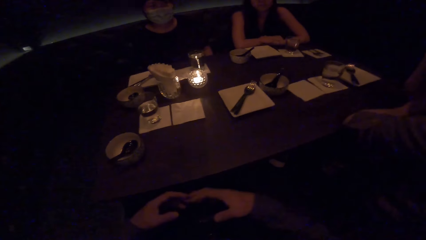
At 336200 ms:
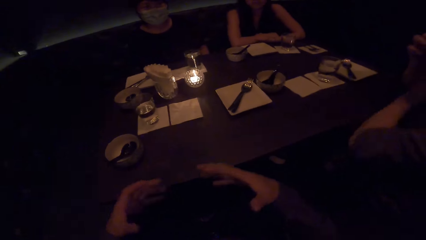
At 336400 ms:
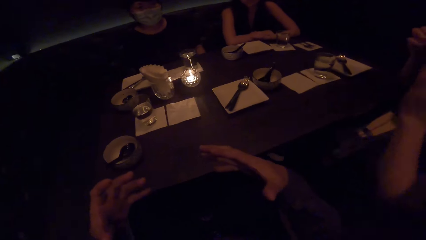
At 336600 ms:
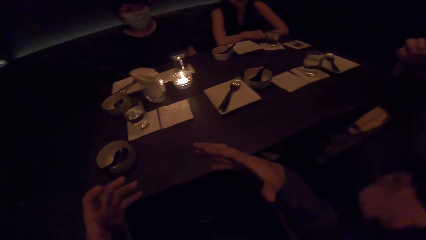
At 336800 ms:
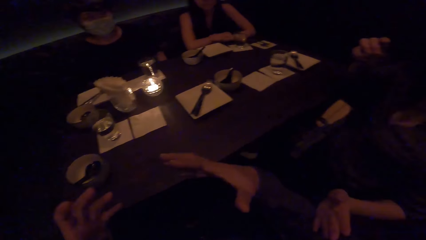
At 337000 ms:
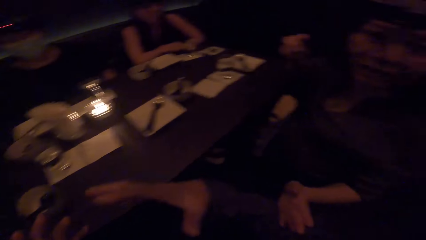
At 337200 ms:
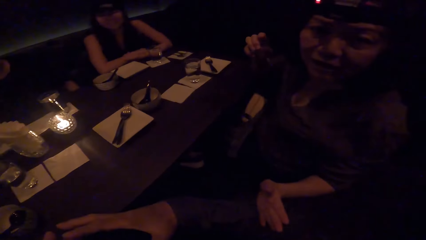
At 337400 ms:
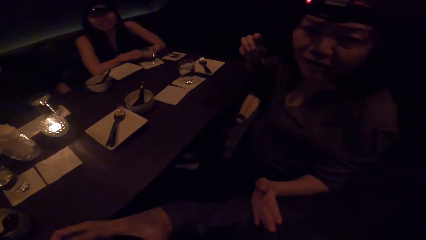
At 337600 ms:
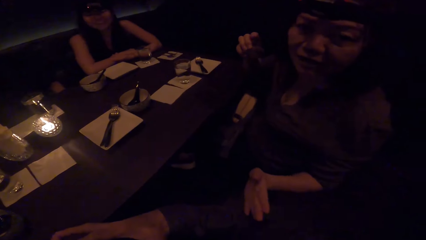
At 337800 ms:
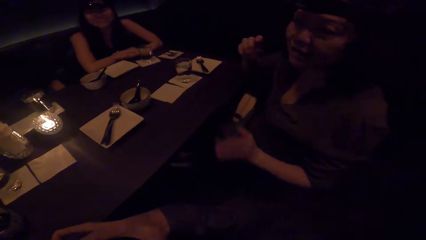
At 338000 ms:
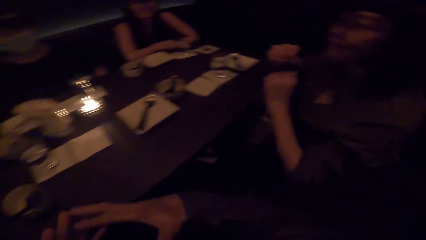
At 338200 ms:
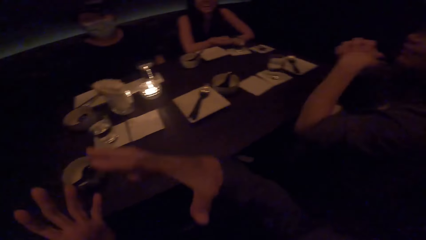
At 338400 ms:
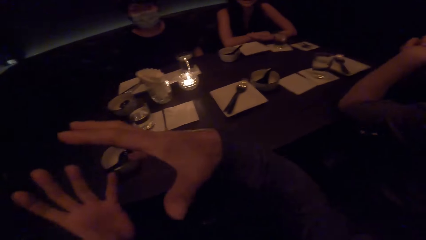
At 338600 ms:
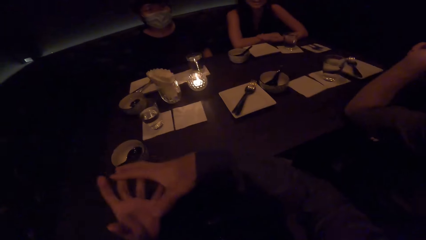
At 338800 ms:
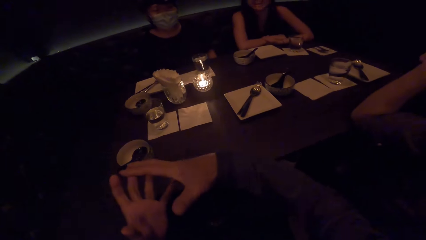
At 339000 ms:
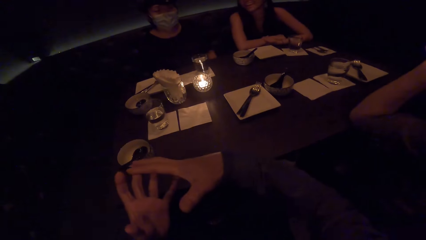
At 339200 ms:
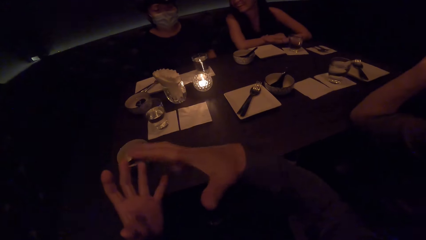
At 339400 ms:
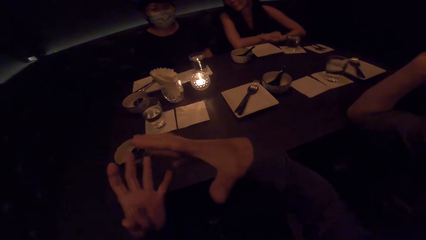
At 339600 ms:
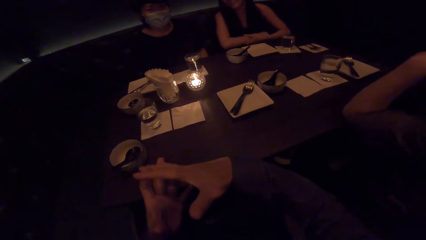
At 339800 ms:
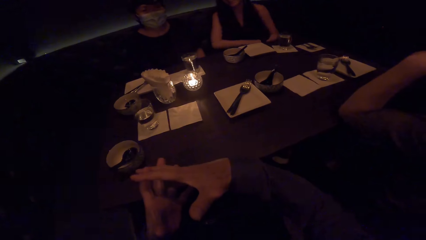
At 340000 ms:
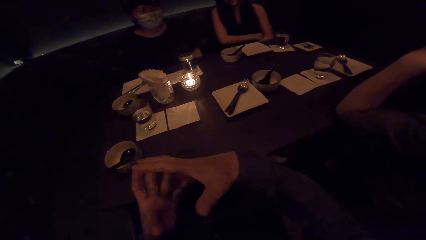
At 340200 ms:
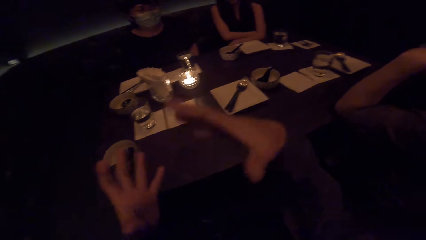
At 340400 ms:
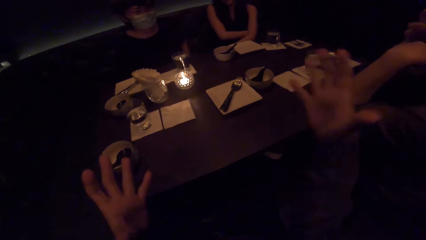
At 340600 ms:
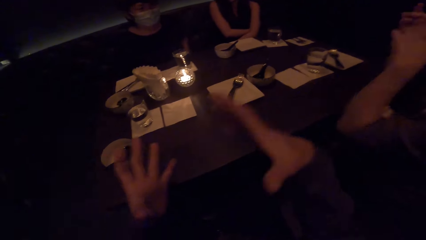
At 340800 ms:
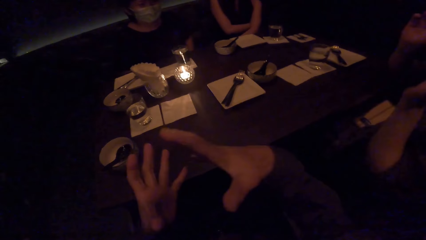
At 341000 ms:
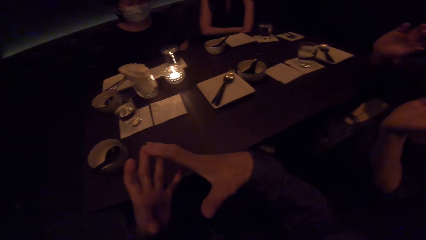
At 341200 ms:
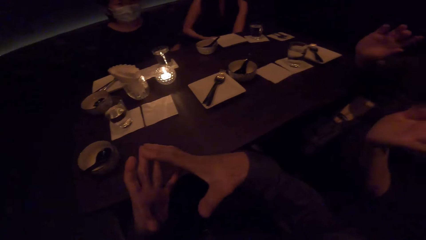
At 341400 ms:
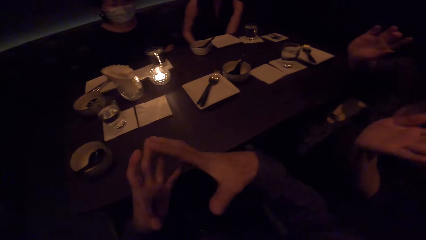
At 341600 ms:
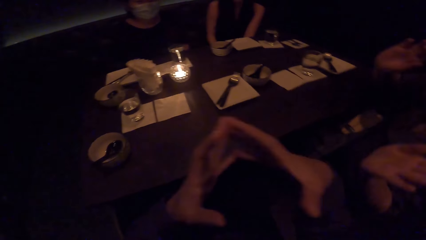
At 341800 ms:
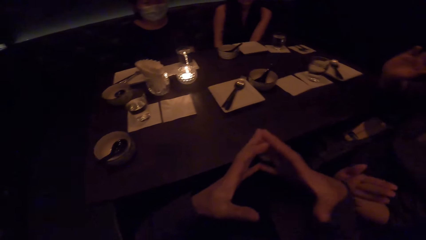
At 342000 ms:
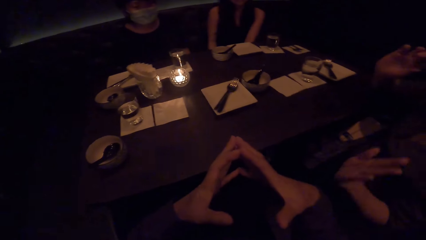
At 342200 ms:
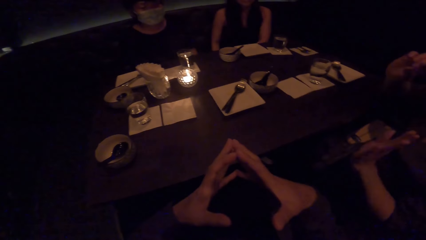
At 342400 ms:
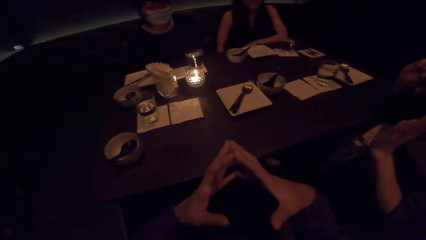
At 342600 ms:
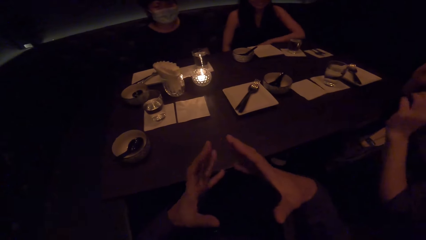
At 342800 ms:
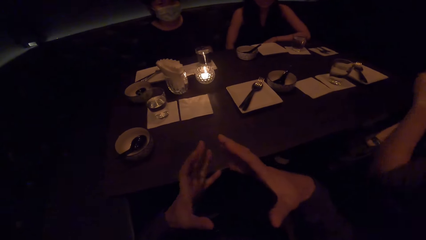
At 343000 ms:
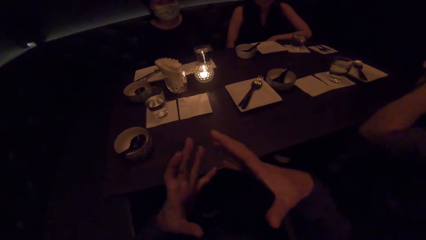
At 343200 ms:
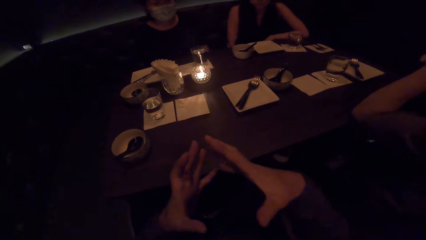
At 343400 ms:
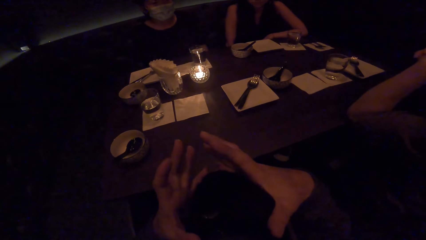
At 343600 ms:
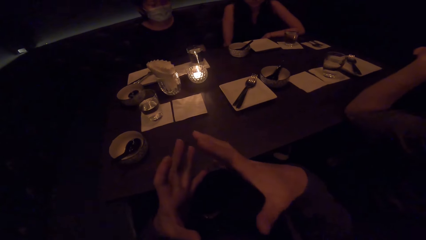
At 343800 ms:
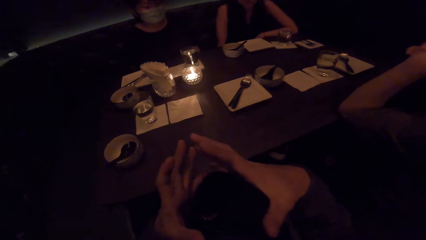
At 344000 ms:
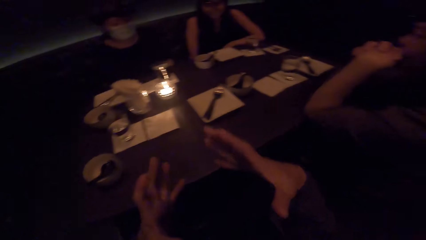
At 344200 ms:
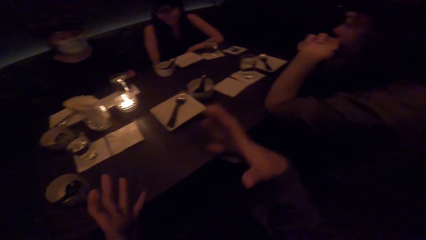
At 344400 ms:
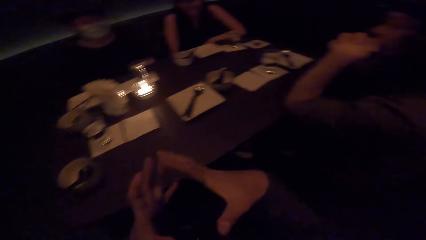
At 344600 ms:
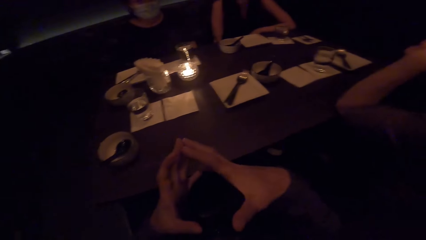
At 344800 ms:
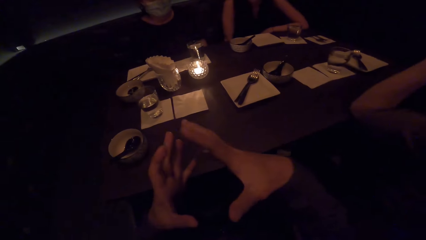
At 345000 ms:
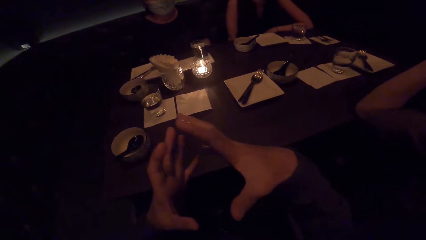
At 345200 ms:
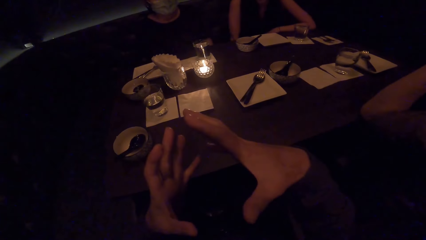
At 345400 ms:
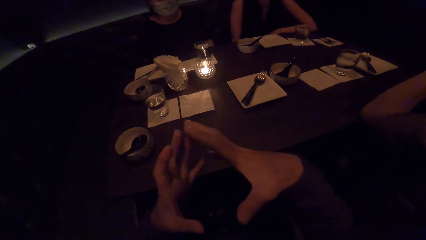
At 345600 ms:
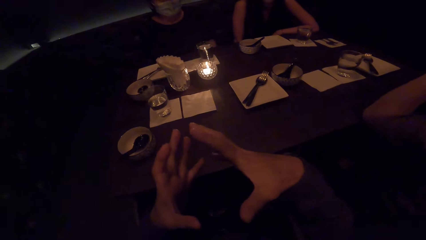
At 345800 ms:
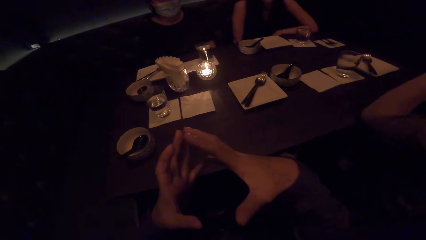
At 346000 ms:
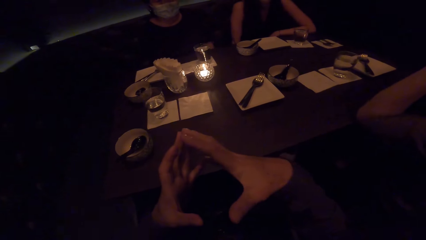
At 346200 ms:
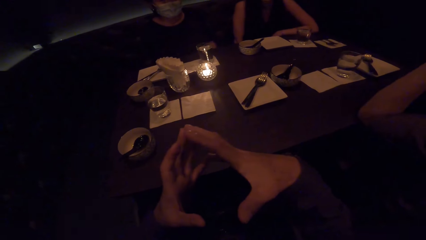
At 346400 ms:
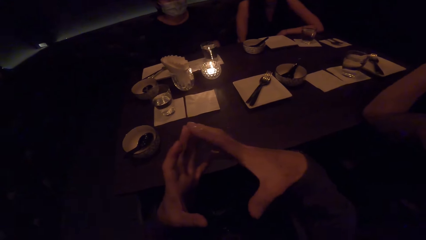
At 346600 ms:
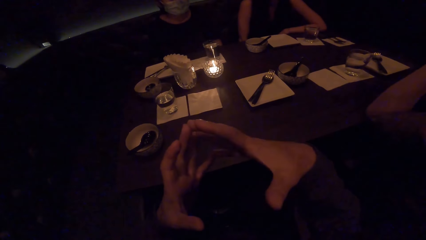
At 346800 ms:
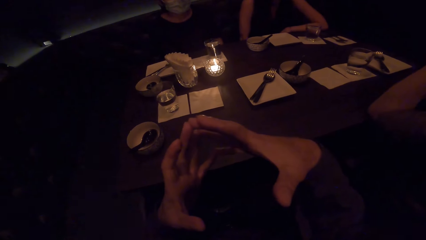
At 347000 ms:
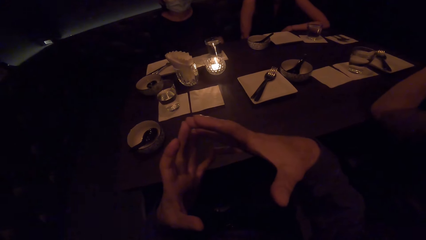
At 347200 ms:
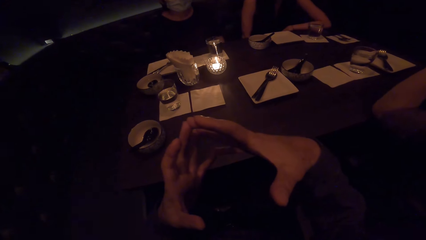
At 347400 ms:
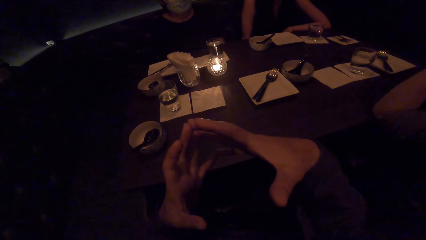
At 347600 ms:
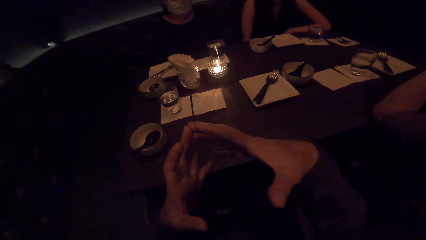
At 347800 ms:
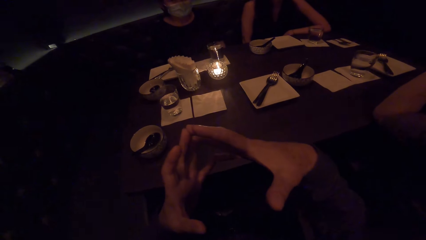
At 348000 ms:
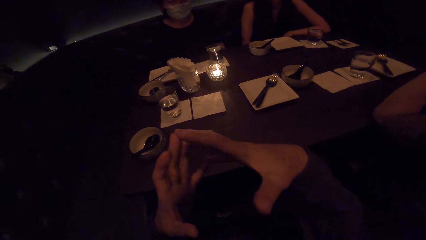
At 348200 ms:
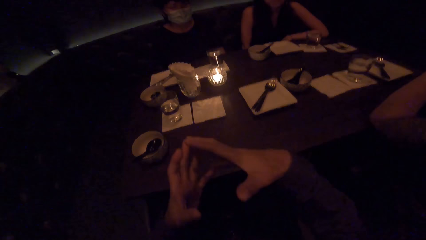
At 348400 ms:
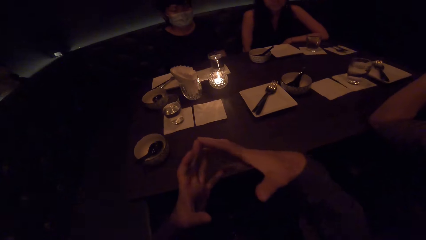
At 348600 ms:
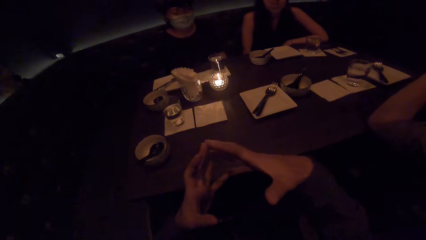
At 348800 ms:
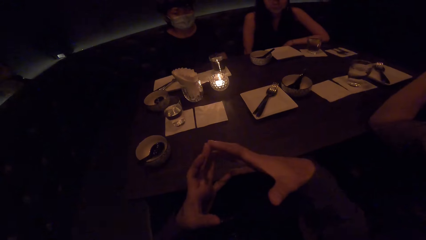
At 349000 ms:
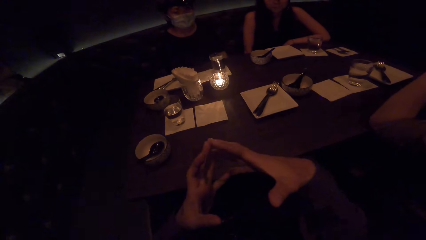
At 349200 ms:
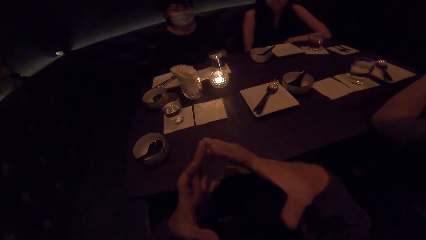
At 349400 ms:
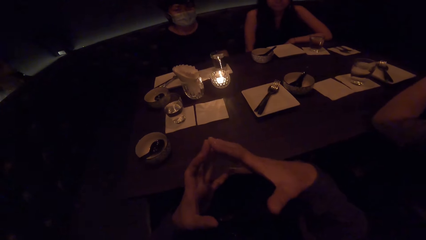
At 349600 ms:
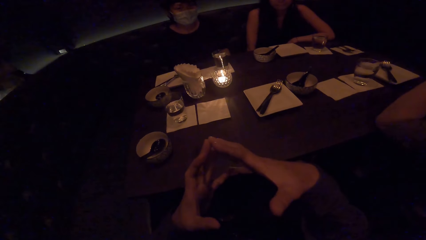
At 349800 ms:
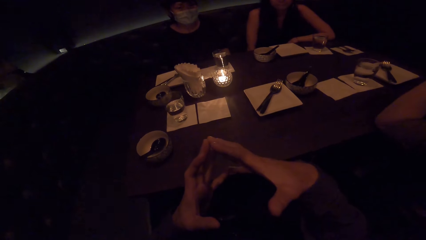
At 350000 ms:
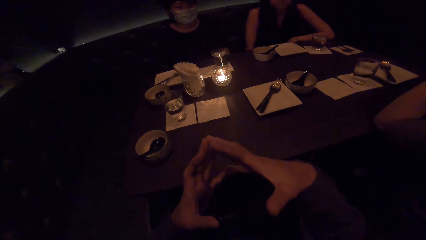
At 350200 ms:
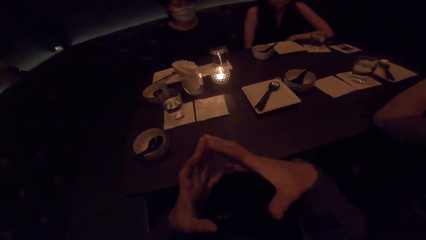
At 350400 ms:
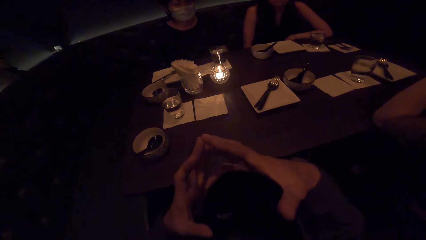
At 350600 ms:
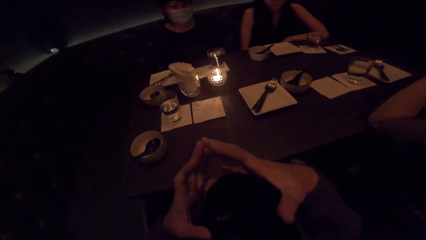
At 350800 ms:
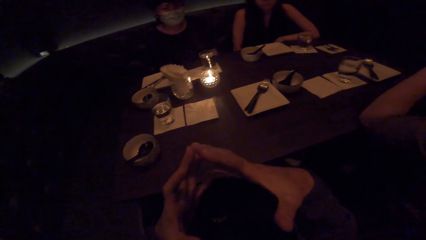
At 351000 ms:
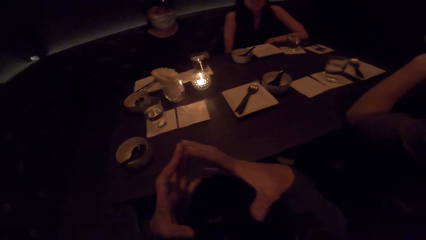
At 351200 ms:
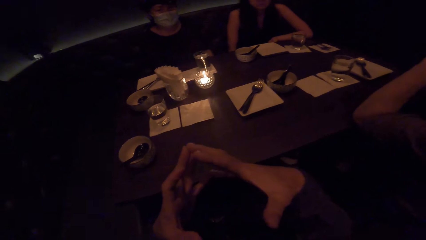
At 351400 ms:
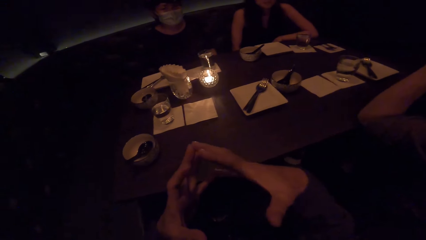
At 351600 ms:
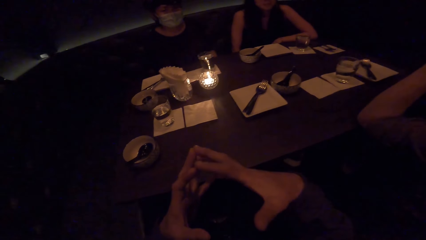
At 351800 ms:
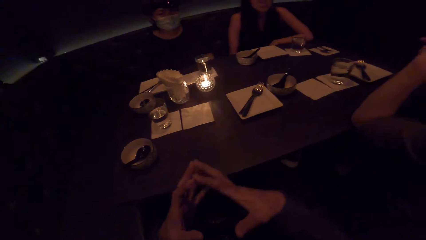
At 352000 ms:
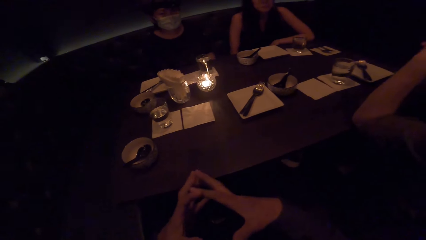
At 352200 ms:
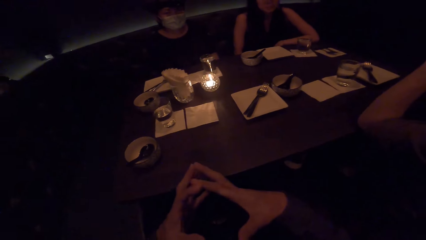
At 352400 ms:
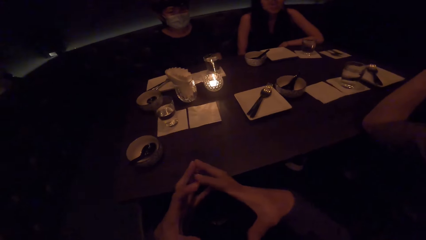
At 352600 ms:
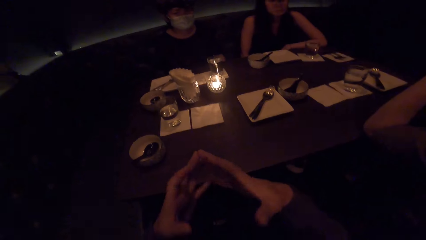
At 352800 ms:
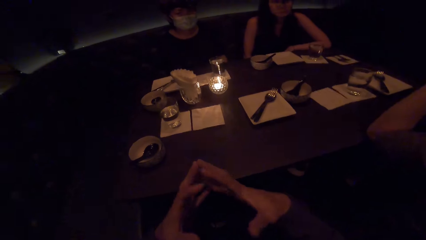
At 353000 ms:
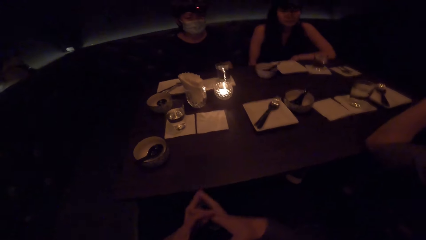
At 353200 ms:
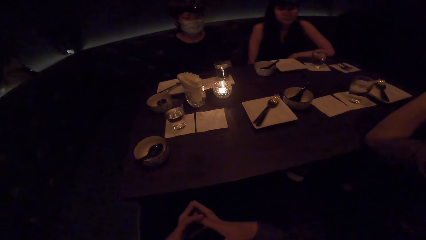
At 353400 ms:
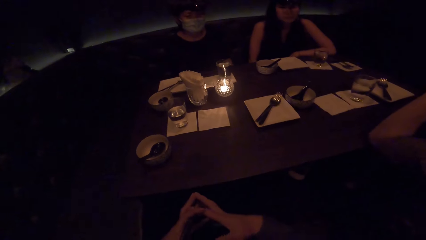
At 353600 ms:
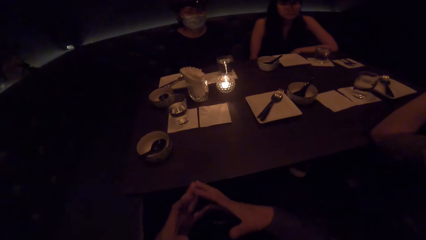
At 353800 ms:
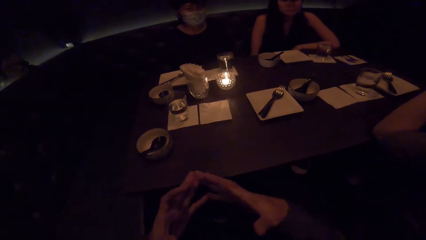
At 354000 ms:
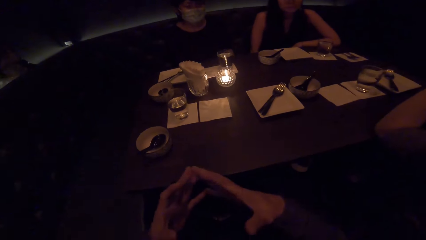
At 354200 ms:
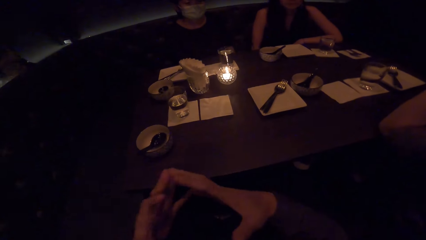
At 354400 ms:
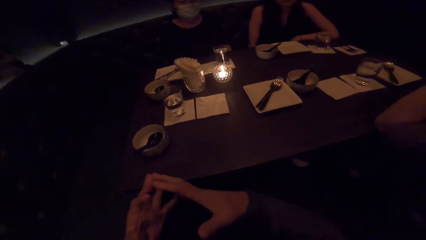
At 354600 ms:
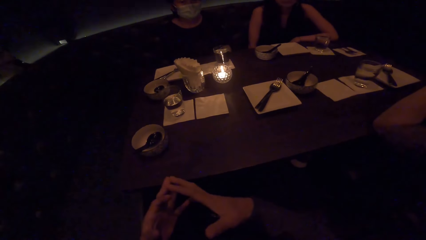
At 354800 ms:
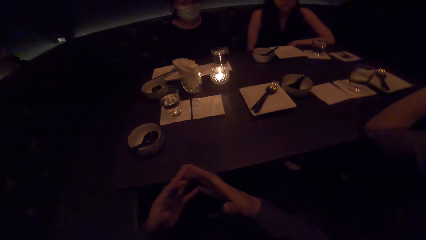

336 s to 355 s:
A lady holds the camera wearer. The camera wearer moves hands. The lady holds her hands on the table. The lady holds the camera wearer. The lady holds hands on the table. Another lady listens. A third lady listens.
